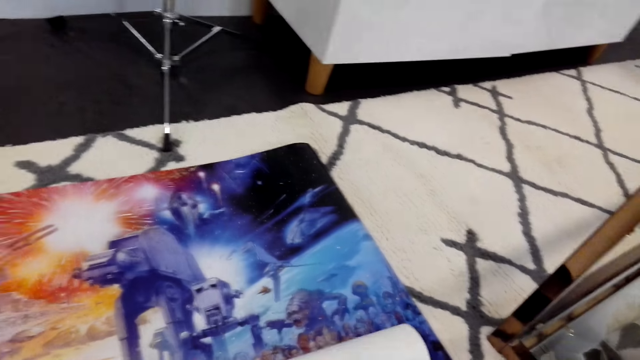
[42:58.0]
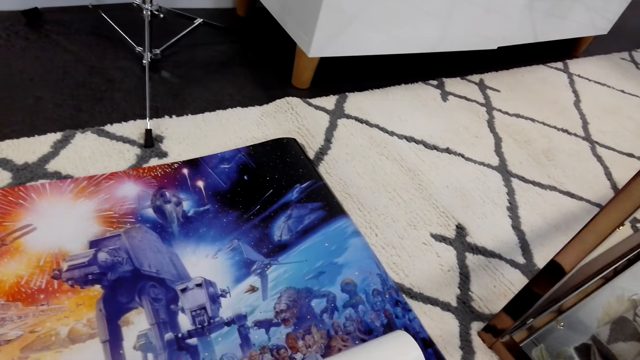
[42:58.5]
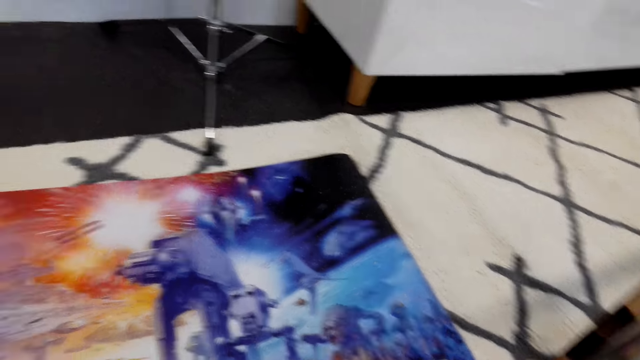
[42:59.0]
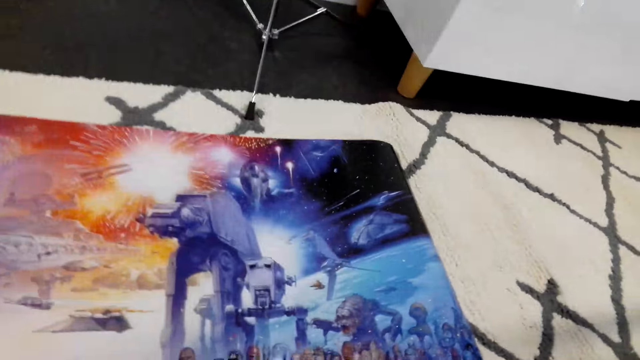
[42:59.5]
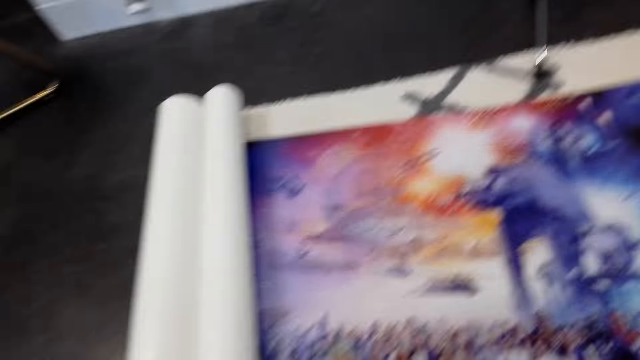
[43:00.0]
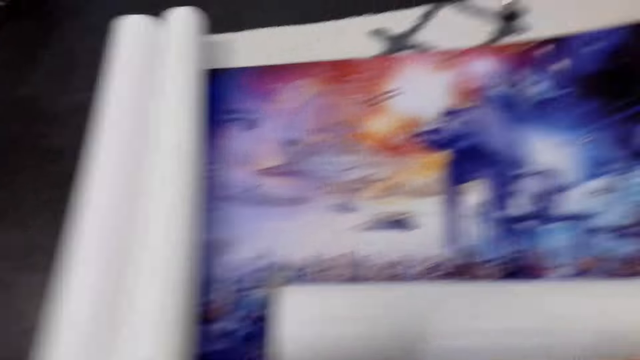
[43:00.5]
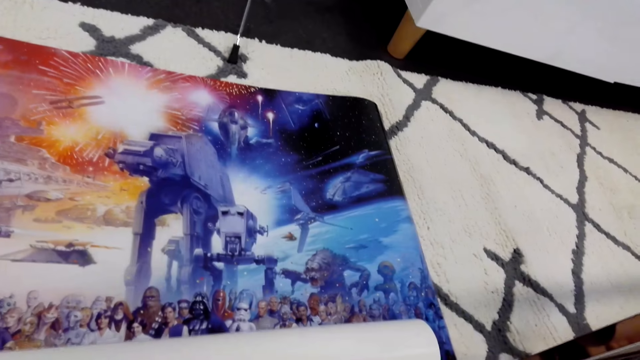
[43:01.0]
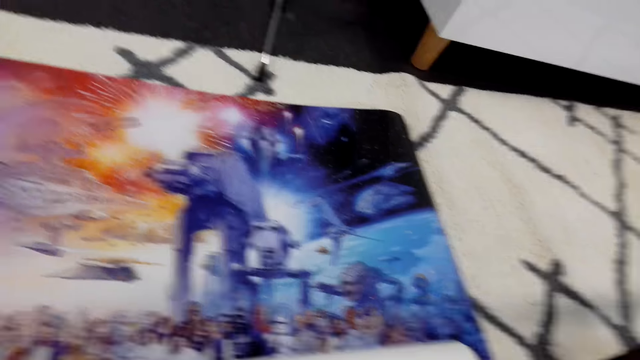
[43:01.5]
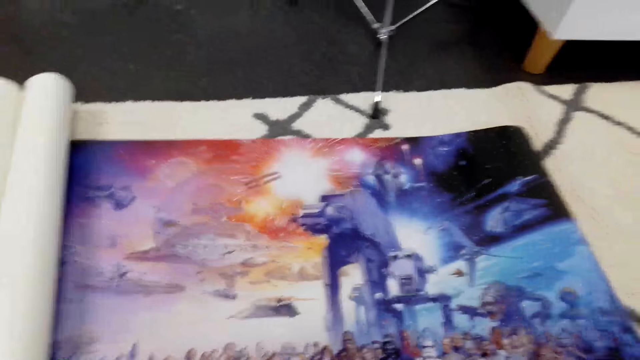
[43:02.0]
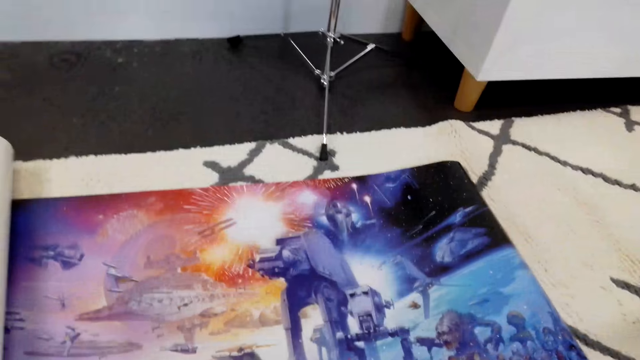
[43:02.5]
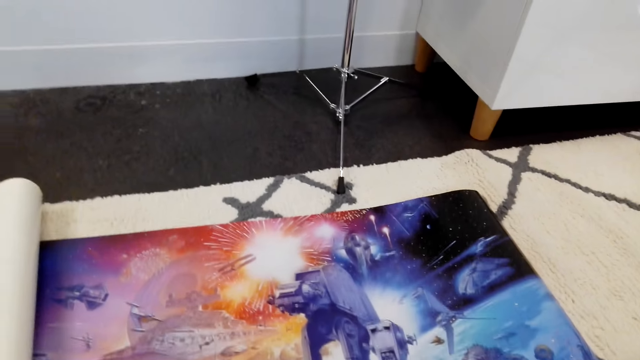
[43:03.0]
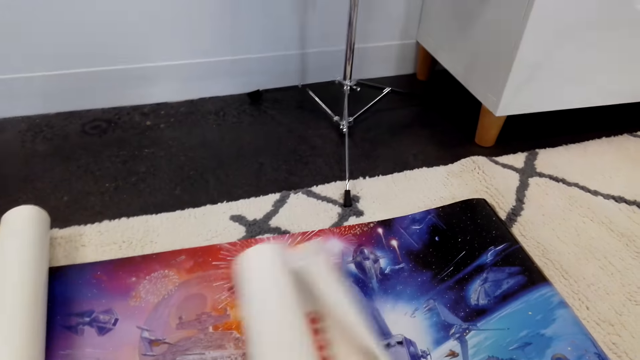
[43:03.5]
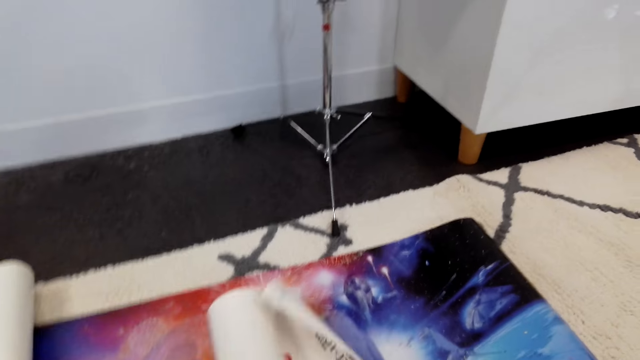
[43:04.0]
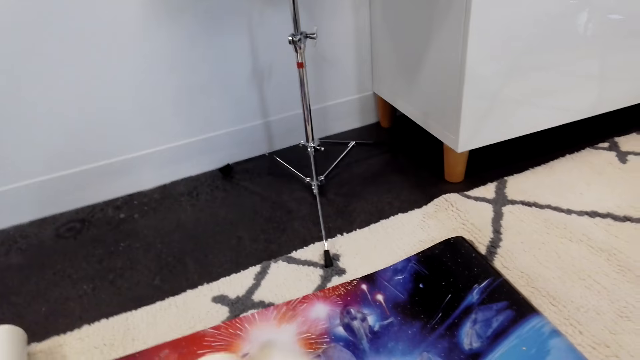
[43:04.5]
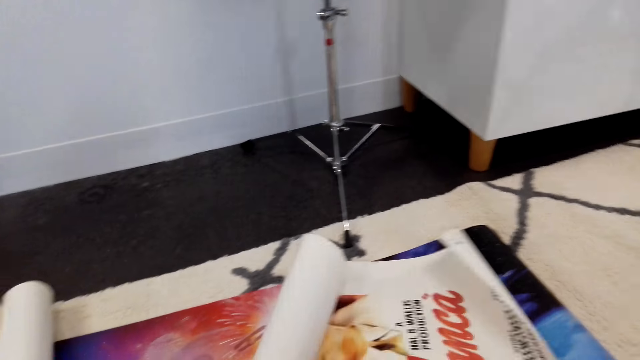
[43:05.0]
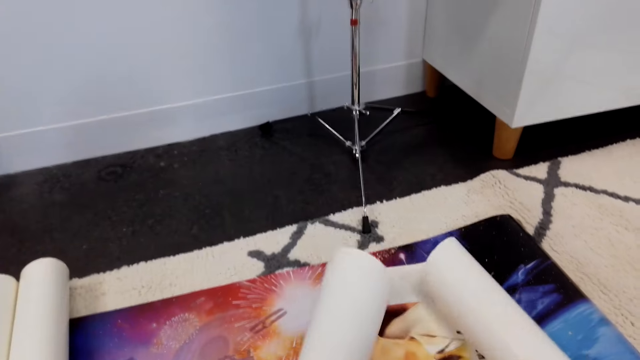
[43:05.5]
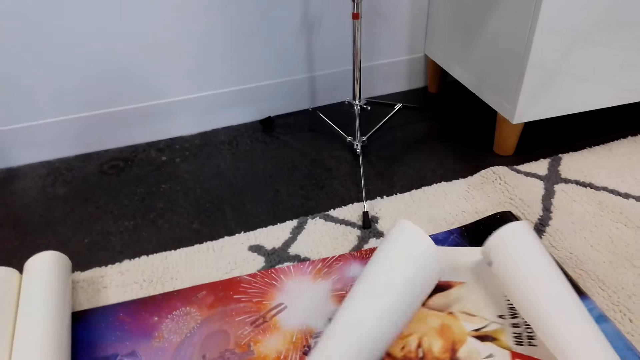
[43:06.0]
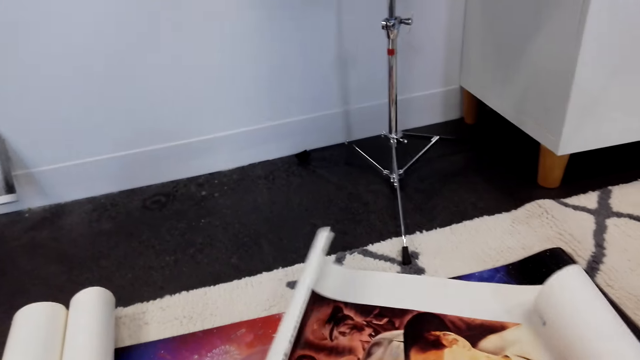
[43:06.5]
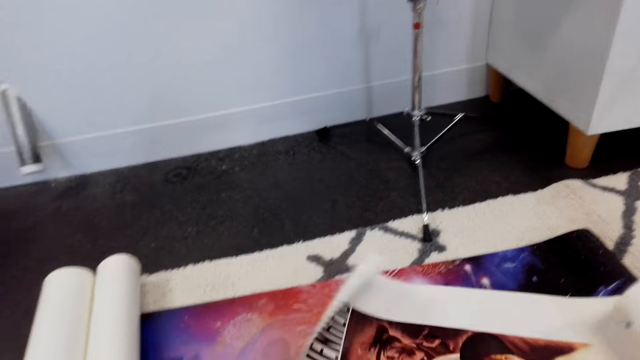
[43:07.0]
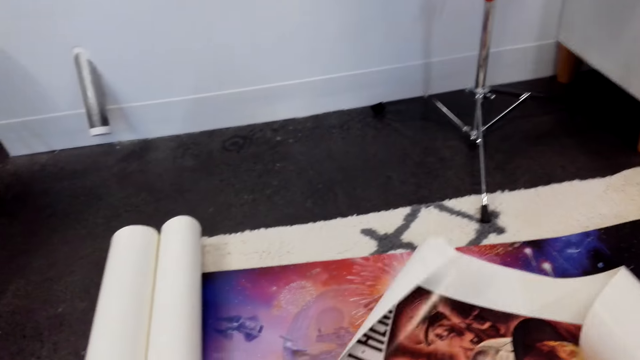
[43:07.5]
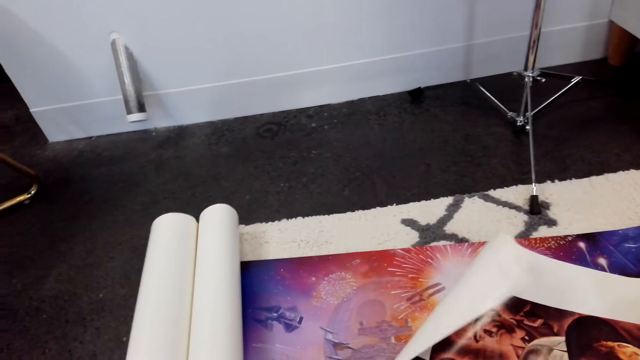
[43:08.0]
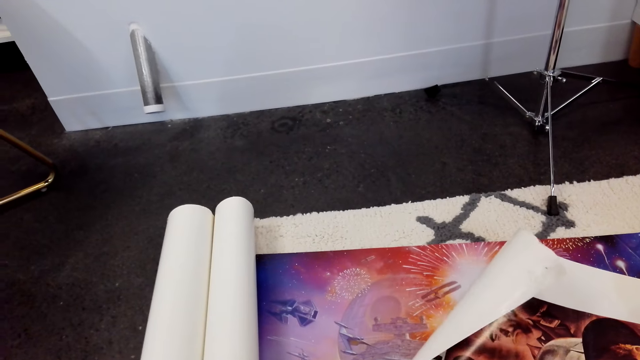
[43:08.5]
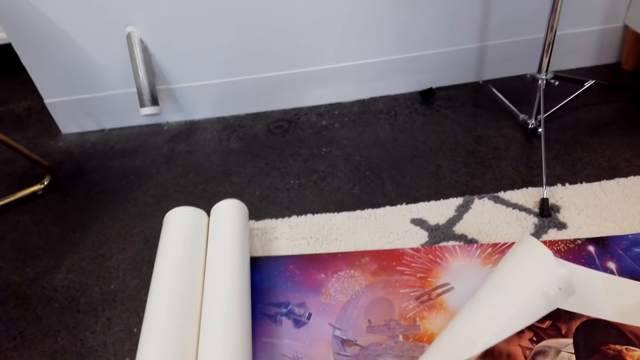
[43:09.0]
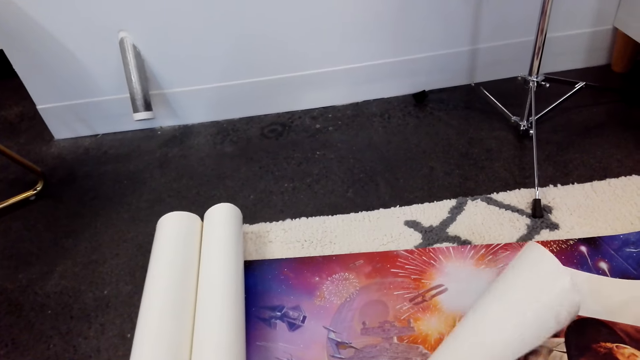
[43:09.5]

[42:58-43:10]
The camera wearer stretches the wall art paper on the table.

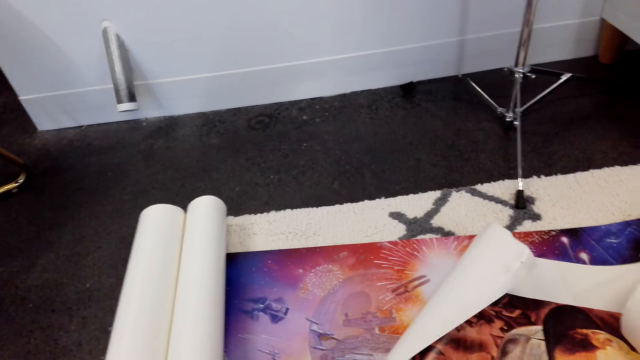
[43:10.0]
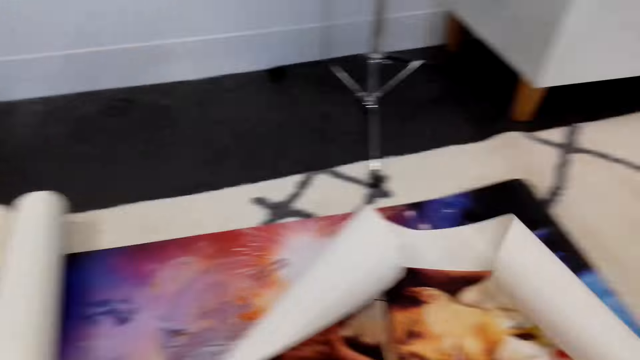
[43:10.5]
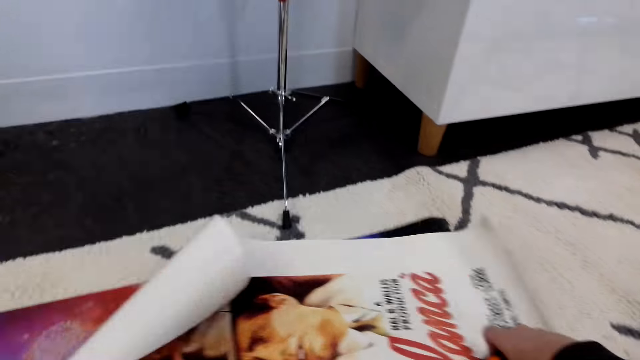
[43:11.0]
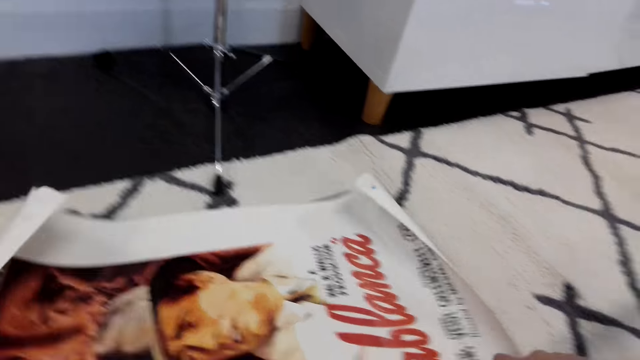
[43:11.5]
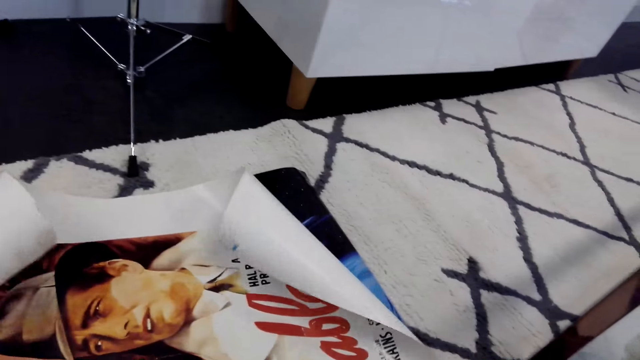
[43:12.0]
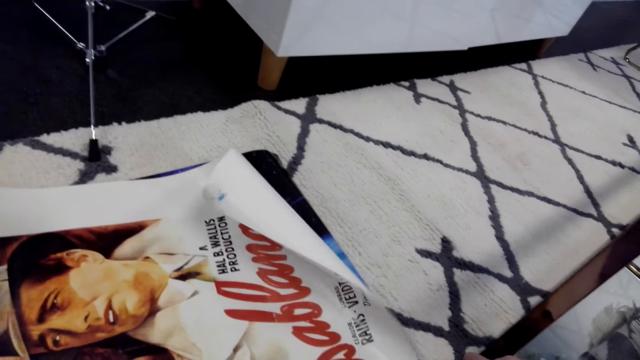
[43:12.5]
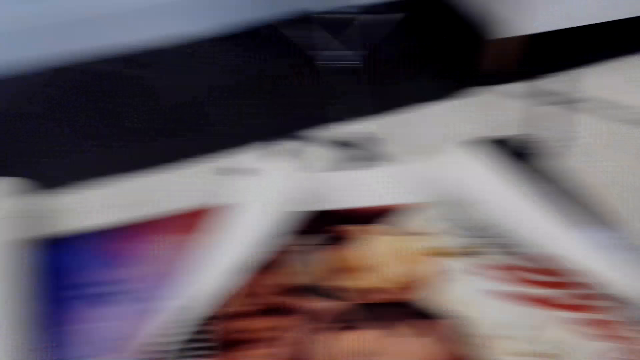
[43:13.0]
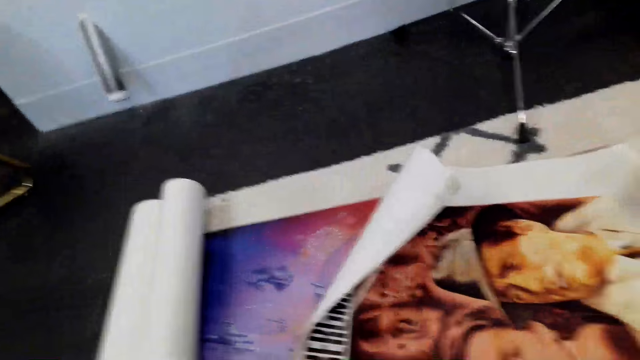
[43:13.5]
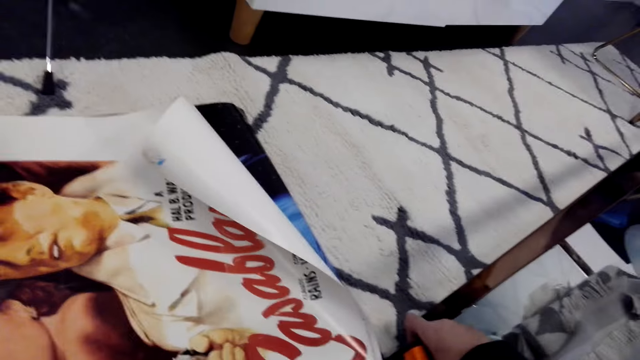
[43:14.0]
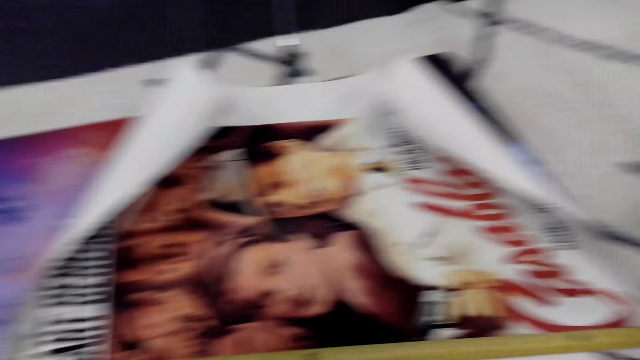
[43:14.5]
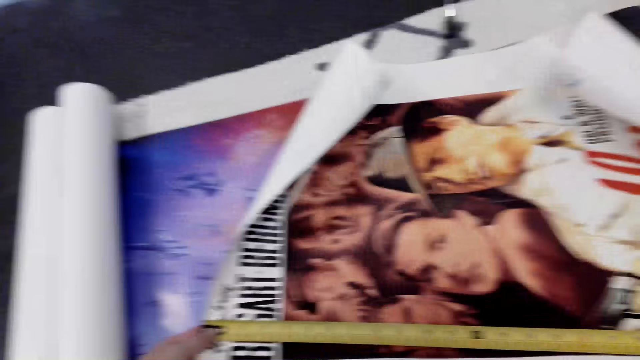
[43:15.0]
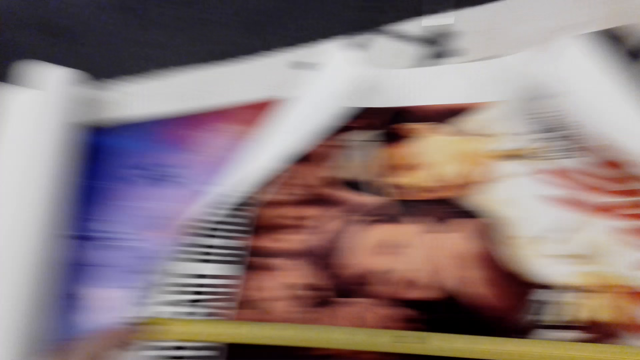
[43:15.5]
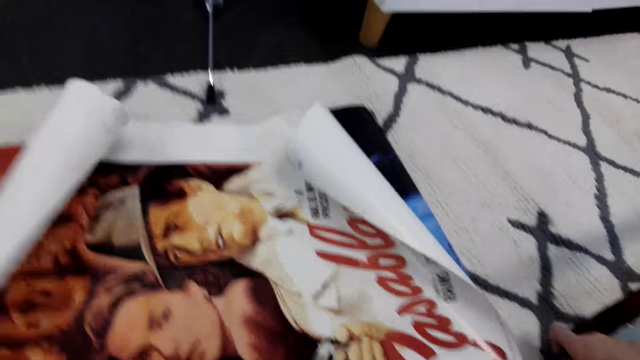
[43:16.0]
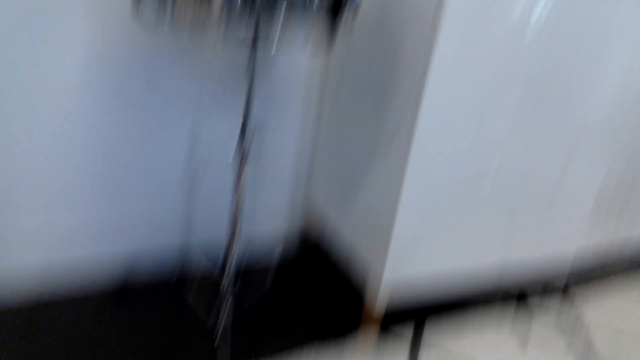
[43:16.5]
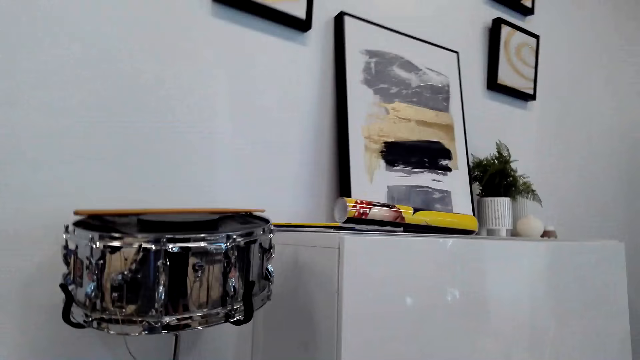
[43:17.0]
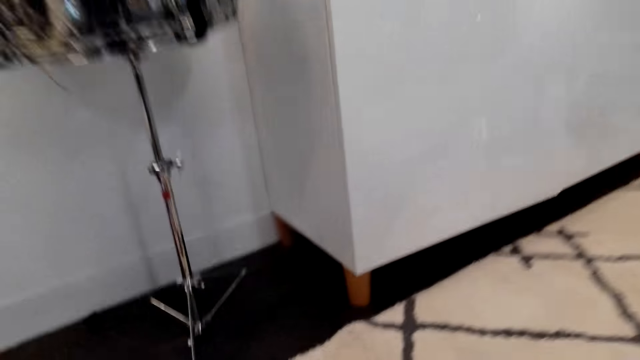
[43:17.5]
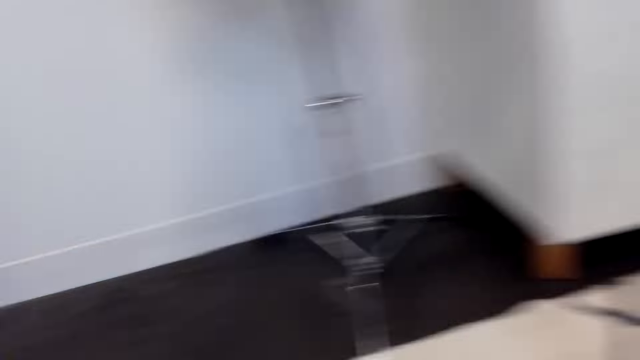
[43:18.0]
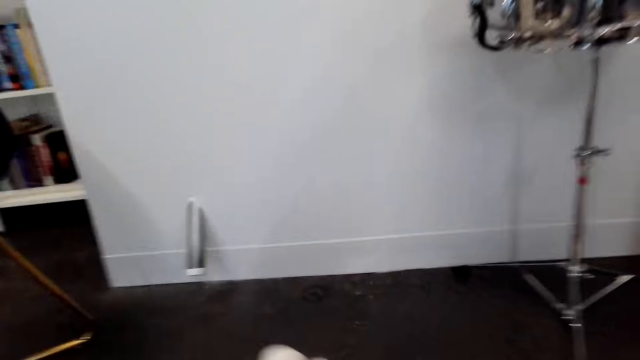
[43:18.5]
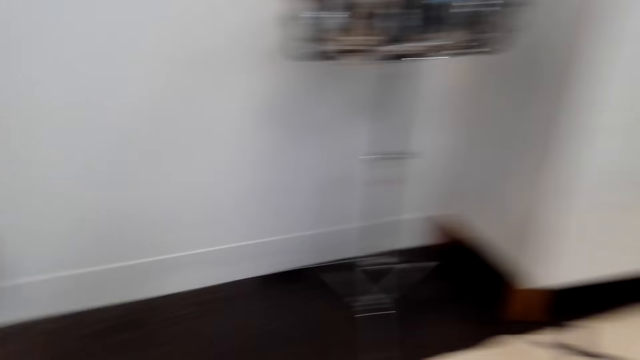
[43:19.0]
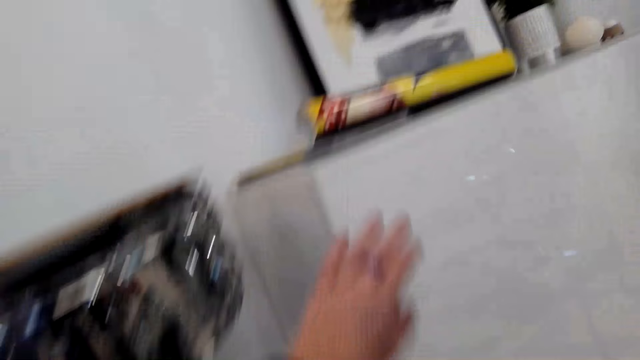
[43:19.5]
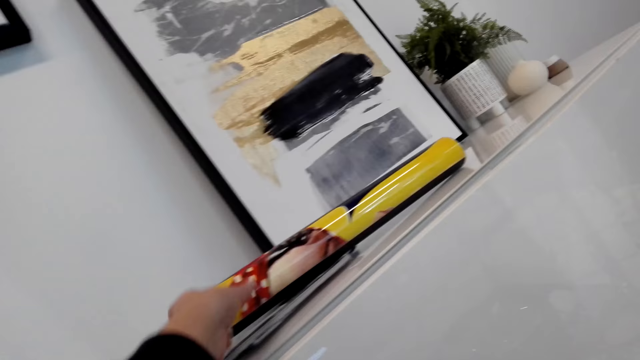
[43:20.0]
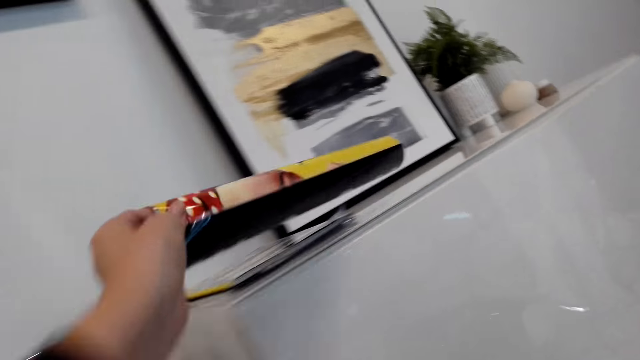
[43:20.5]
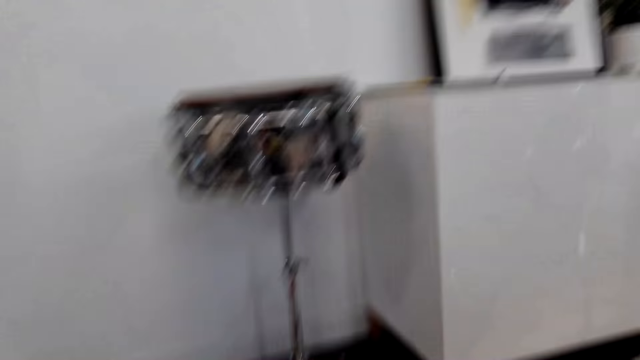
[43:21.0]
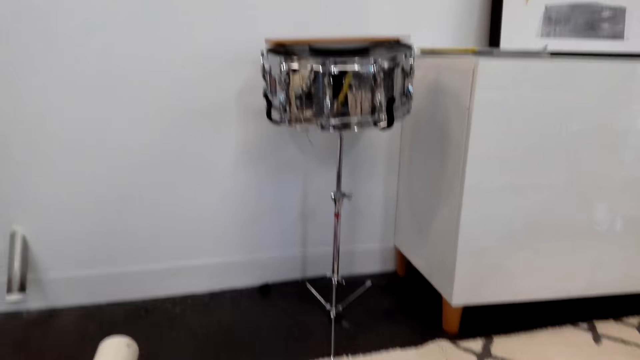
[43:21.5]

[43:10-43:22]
The camera wearer looks around. They measure the wall art. They walk around. They take the wall art paper on a cabinet.
